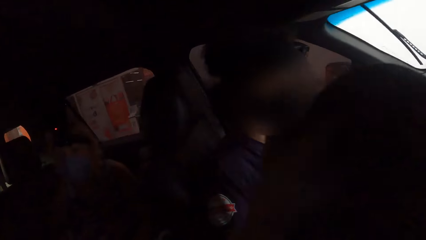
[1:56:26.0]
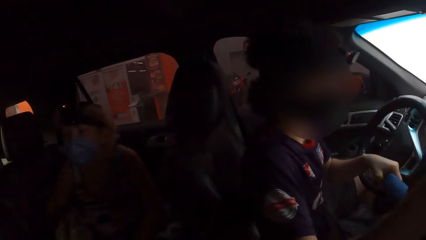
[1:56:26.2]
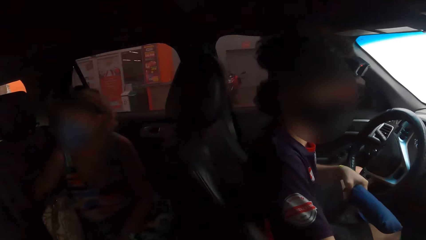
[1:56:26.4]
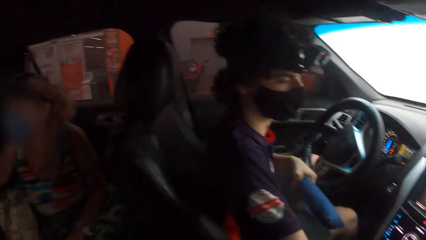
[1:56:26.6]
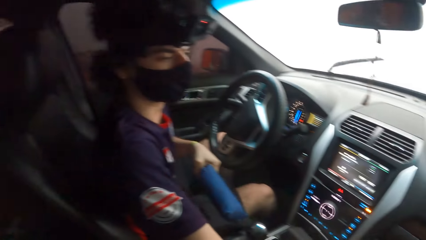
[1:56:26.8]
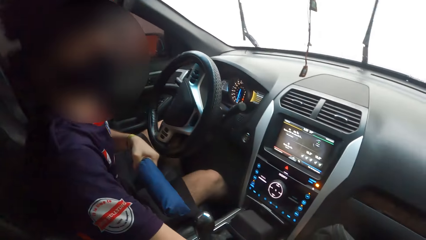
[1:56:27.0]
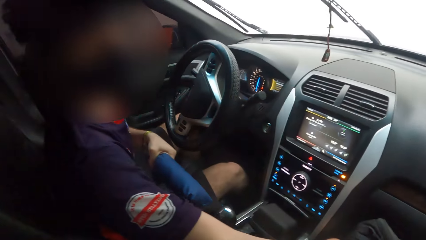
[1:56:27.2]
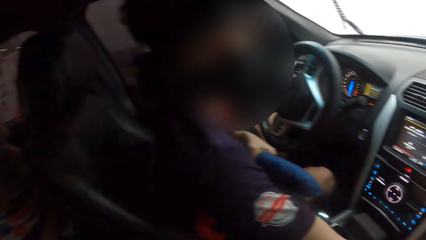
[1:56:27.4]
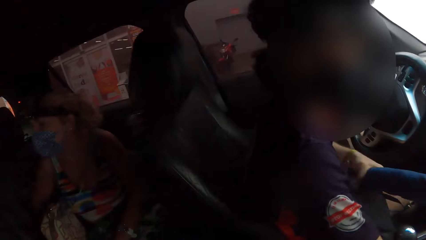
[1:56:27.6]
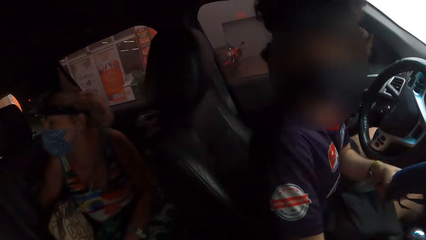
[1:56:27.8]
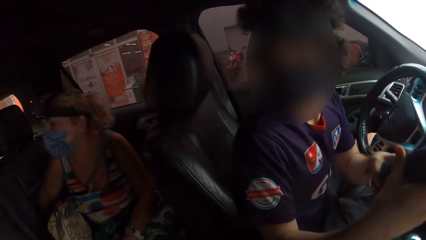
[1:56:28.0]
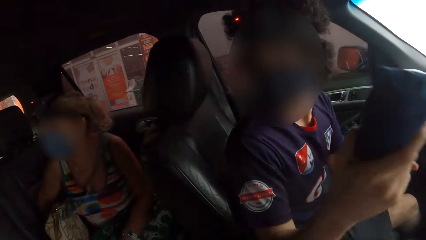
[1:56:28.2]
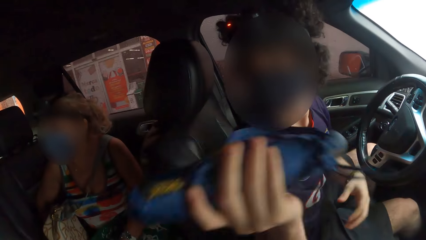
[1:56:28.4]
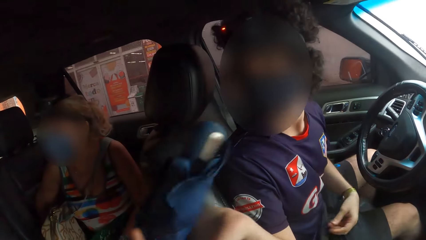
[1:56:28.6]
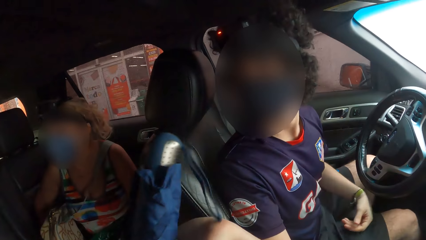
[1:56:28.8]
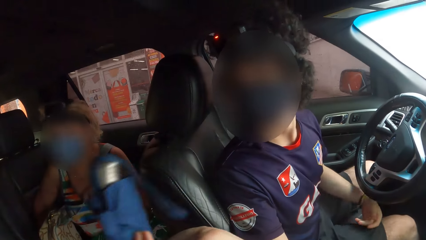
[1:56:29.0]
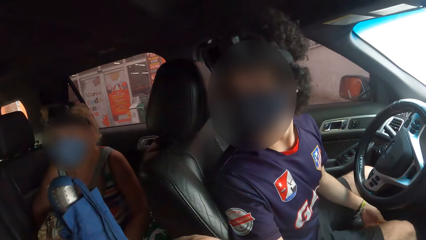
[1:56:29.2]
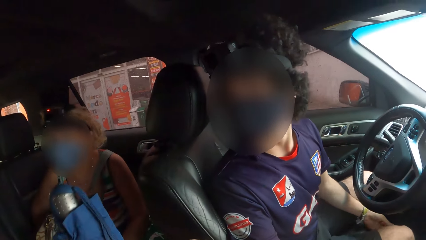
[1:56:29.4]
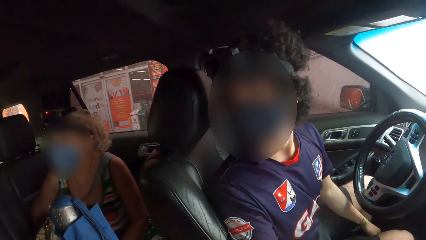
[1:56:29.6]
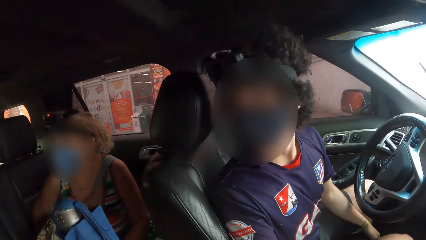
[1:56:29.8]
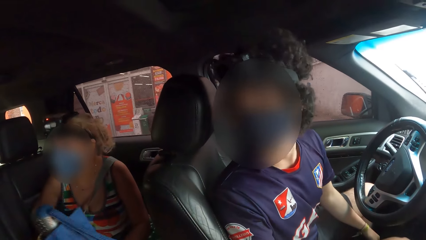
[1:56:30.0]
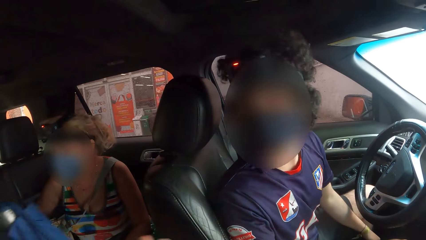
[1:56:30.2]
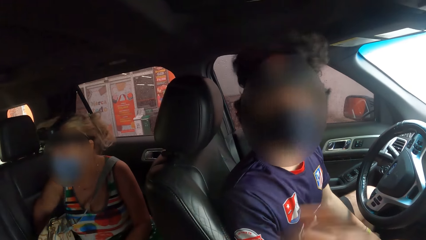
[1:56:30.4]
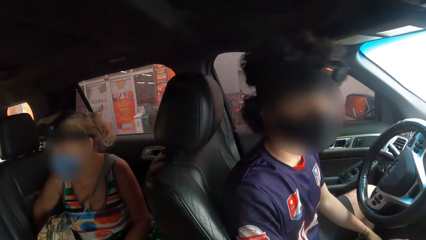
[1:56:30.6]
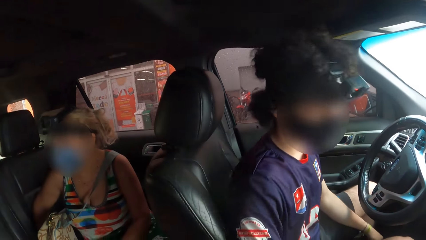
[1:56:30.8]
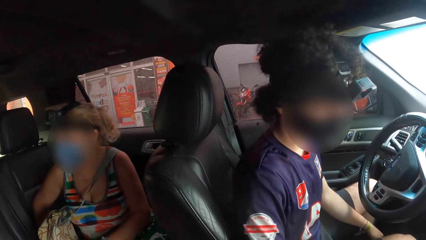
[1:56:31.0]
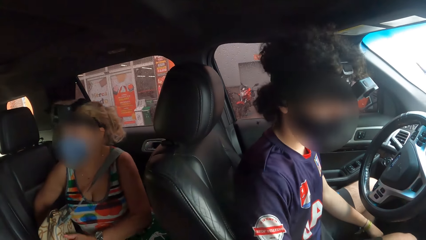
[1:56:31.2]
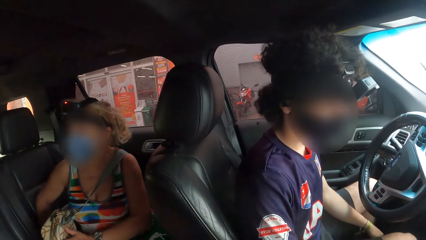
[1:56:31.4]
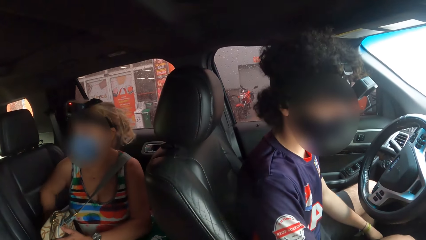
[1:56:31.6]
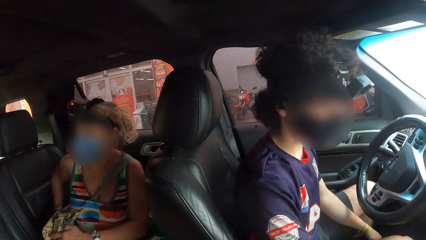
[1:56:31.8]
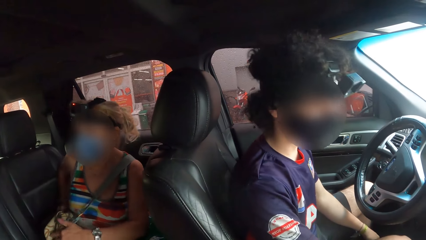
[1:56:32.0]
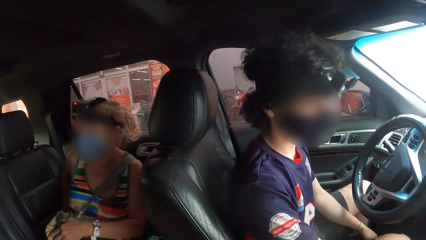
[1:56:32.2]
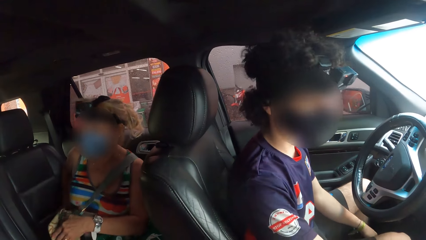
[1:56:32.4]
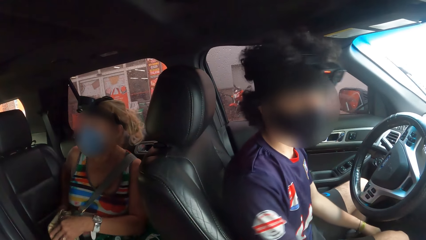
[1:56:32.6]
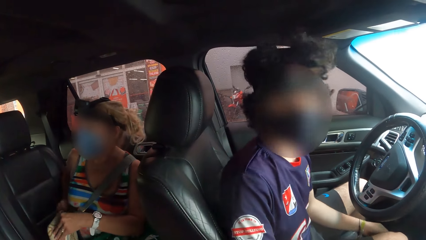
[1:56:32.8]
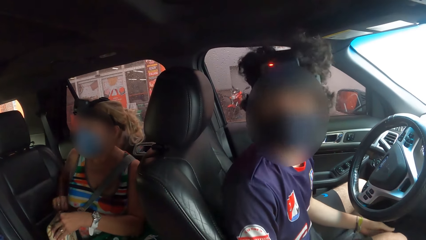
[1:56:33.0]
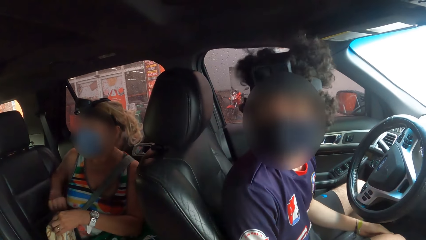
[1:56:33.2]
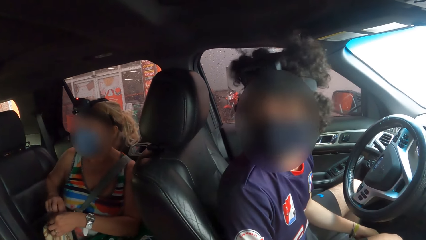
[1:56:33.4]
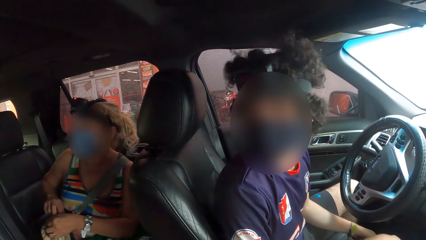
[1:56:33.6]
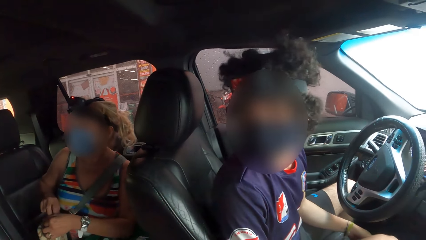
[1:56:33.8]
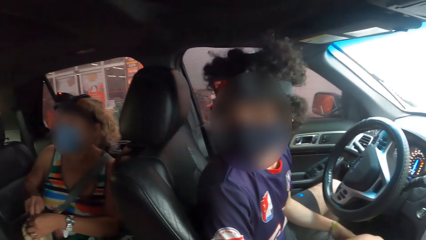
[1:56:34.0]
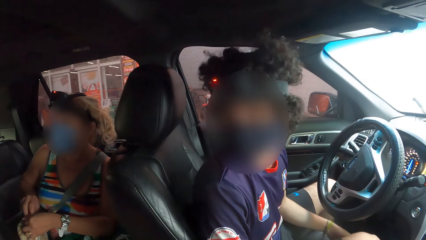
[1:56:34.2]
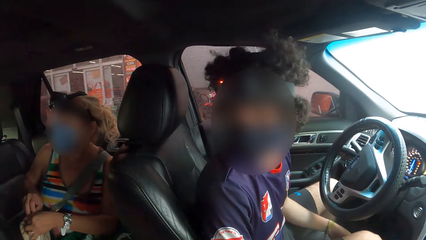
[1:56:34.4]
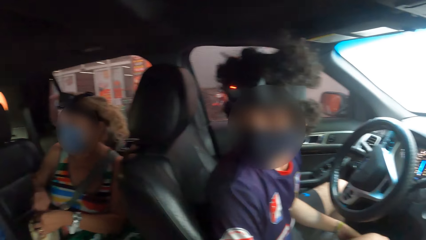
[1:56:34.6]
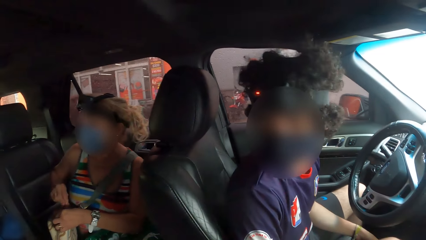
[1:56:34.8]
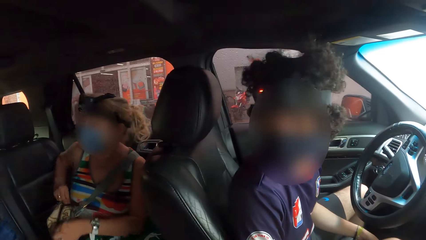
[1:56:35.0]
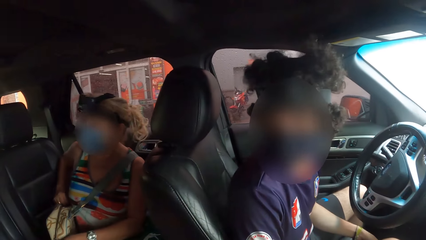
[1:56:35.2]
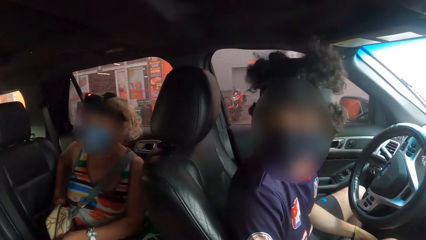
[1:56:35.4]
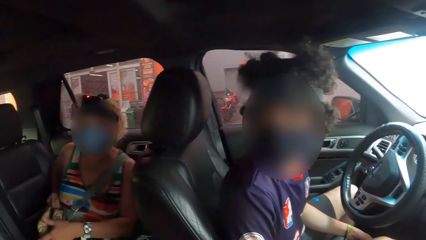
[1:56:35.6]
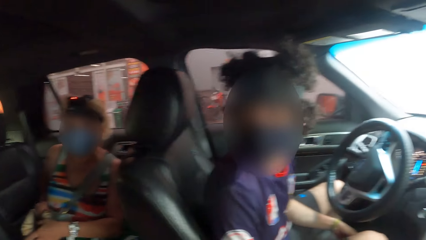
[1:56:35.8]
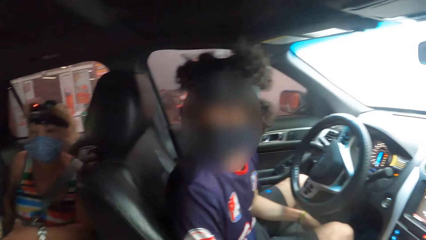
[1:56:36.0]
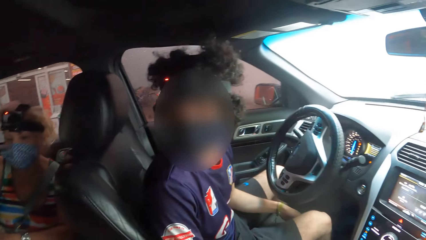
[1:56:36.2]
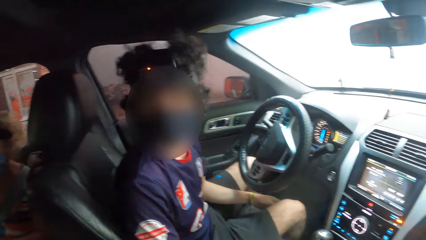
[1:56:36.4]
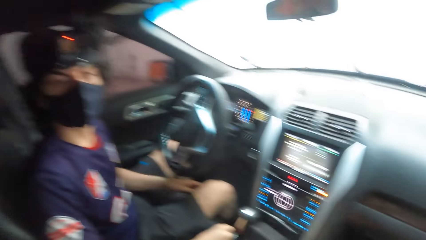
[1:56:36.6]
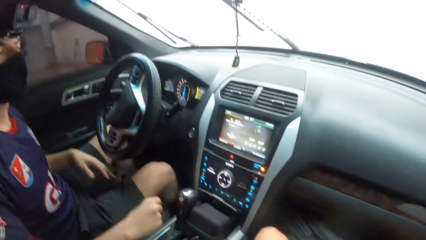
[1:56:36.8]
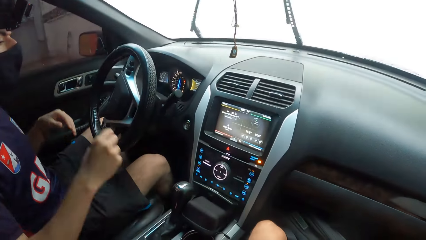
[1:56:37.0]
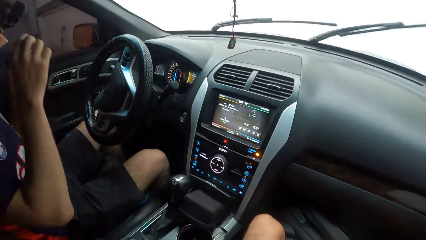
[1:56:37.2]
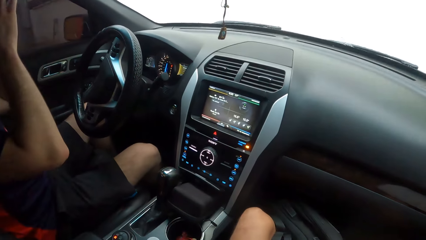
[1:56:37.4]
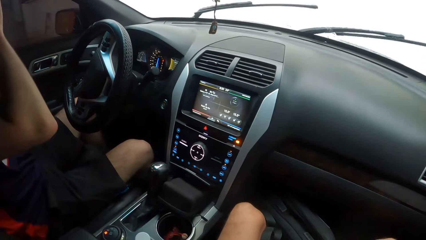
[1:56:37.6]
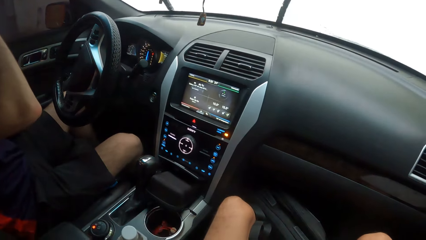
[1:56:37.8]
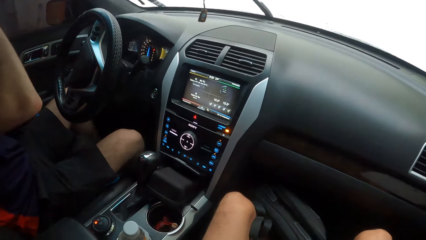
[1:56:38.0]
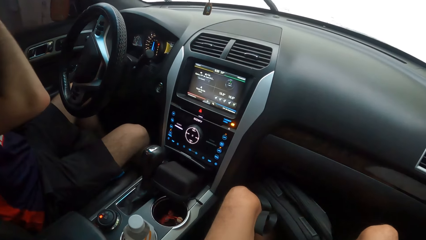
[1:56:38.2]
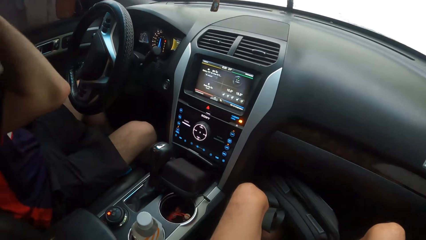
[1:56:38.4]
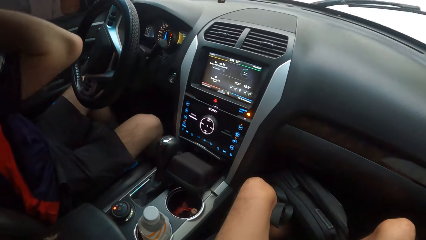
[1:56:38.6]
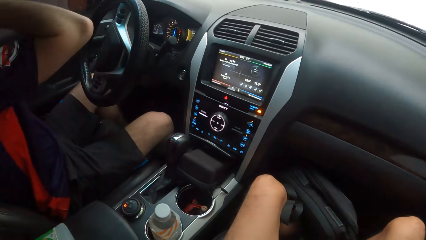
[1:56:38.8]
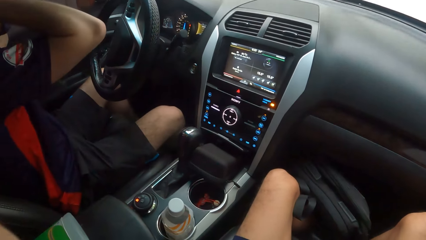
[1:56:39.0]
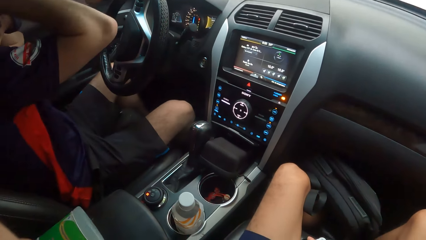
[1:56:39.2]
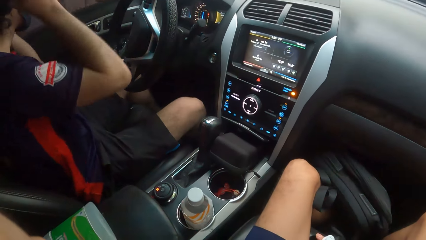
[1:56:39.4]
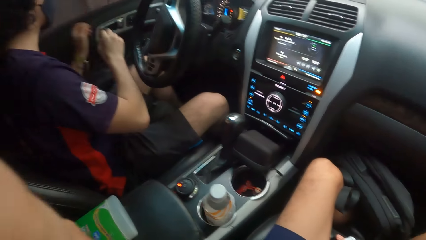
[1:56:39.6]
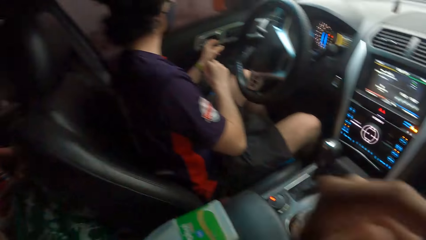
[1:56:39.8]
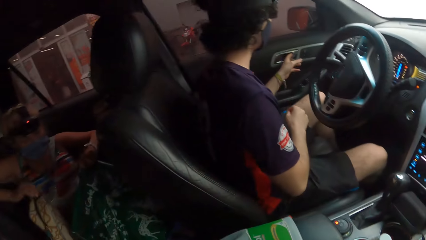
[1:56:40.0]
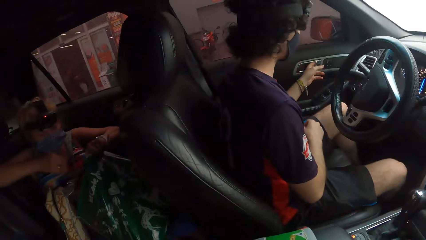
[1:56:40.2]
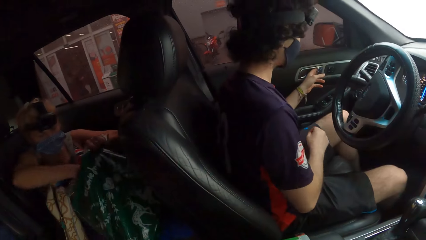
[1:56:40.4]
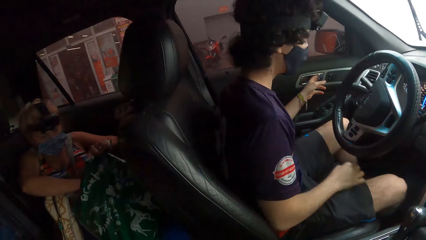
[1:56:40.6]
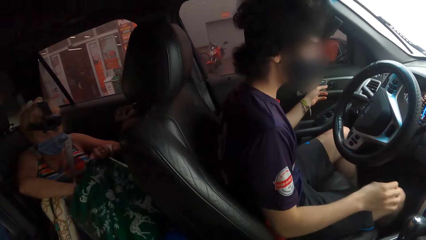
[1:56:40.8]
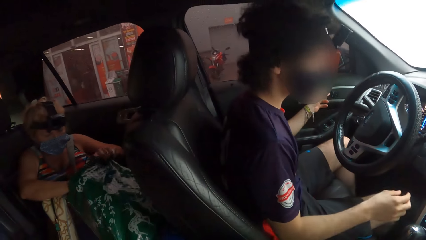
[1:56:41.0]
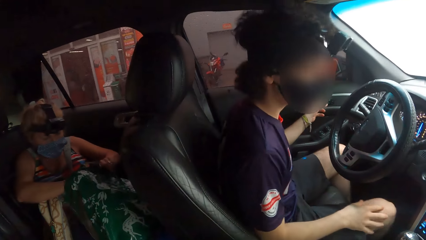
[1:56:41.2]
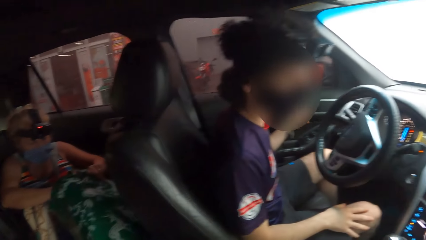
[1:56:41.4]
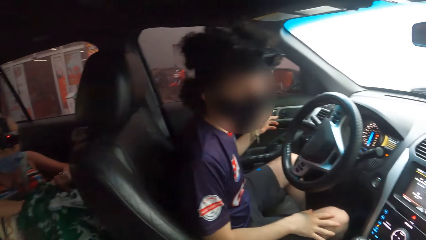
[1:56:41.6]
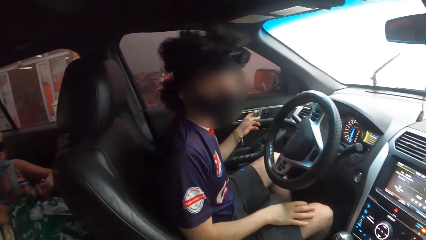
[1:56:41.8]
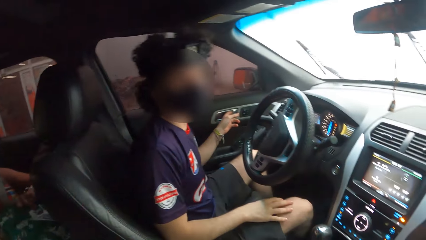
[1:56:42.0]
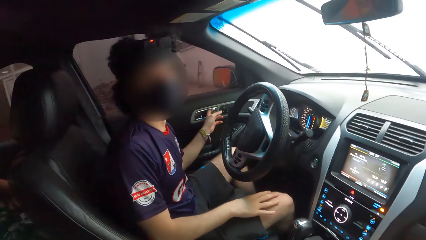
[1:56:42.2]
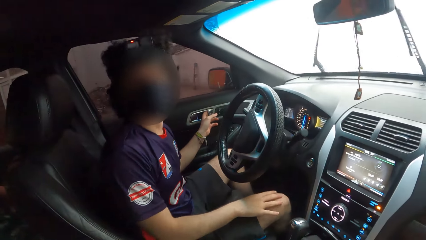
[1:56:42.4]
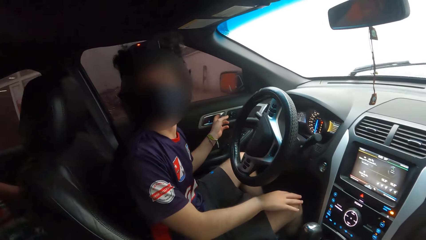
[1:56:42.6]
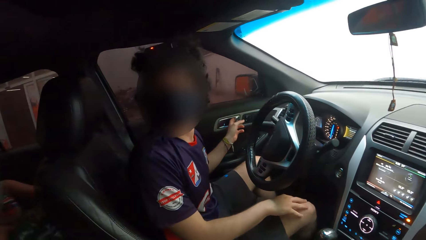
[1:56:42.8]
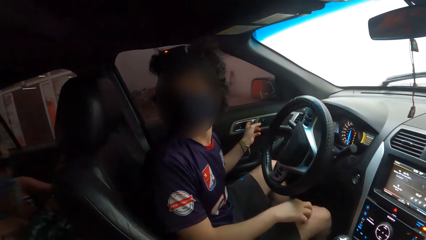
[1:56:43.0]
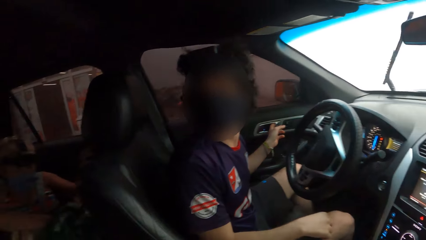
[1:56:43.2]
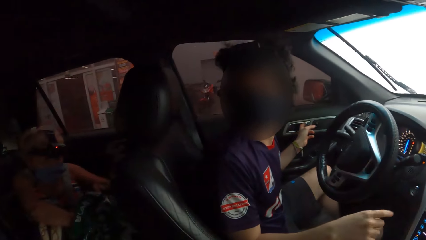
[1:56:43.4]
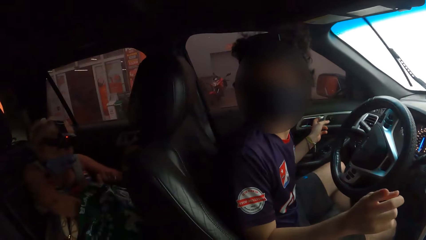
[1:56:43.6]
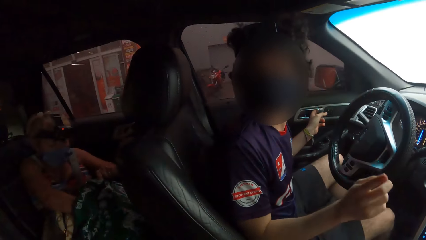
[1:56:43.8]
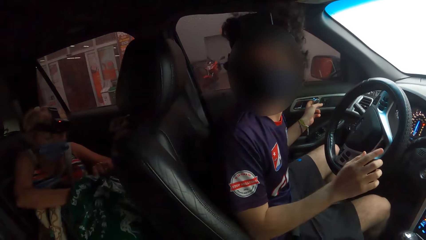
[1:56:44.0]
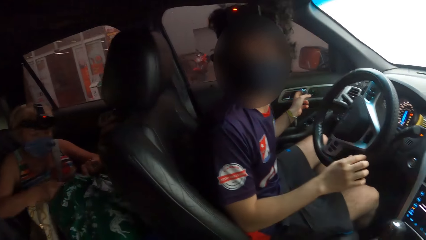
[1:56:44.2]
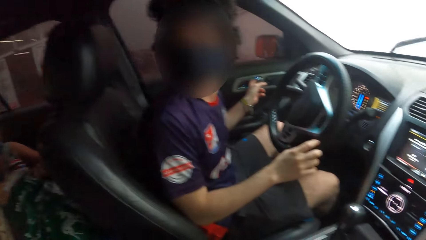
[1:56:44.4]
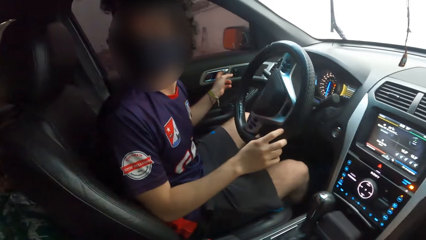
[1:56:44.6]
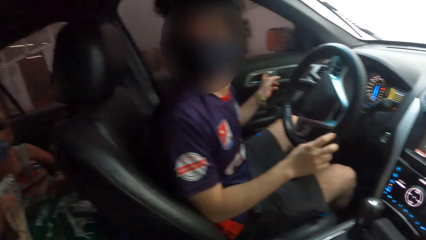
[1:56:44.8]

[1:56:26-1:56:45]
The camera wearer looks around and interacts with a person. The person moves the bag. The camera wearer interacts with another person. The first person holds an umbrella. The camera wearer looks around. They interact with the first person. They look around. They interact with the first person. The first person gives a third person the umbrella. The camera wearer looks at the other person. They interact with the other person. They interact with the other person again. They interact with the first person. The other person holds a handbag. The camera wearer looks around. The first person lifts up a hand and holds a camera. The camera wearer looks around. They look around again. The first person presses the car door. The other person puts her hand in the bag. The camera wearer interacts with the other person repeatedly. They interact with the first person. The first person moves a hand. The other person removes a purse in the bag.
